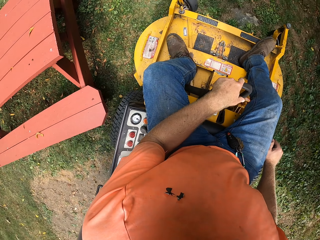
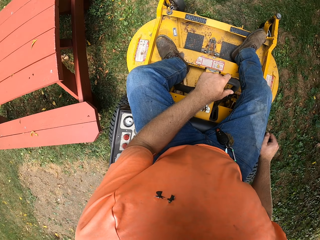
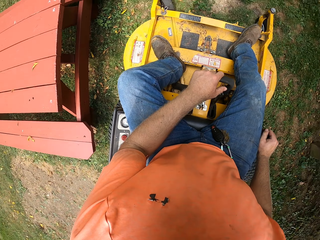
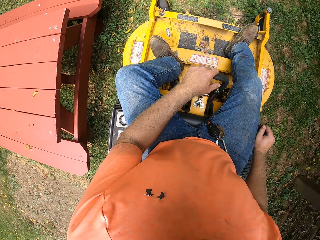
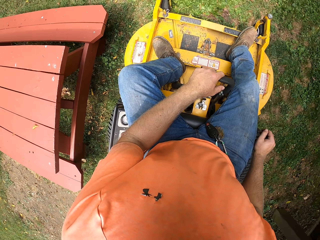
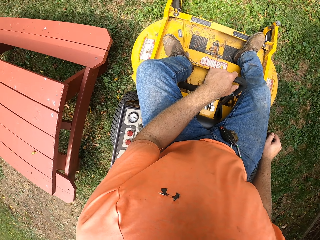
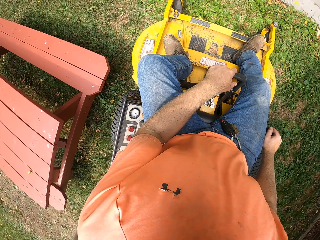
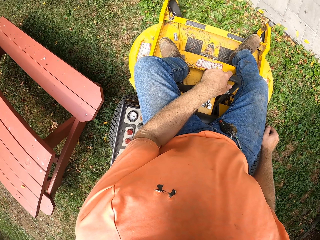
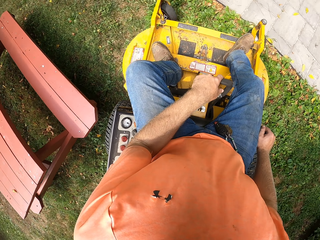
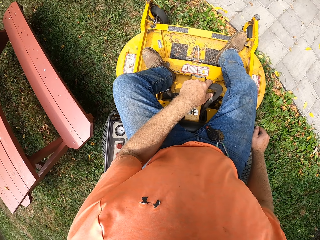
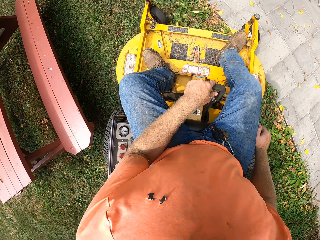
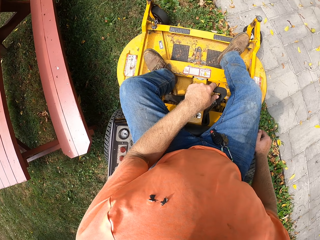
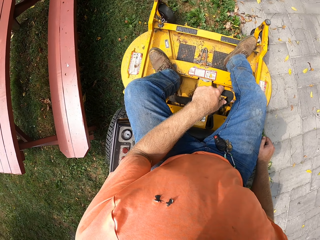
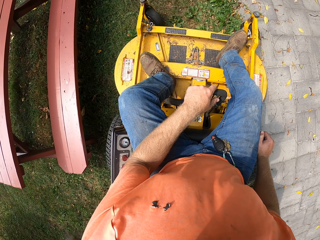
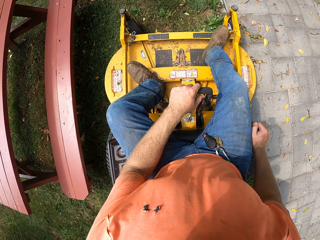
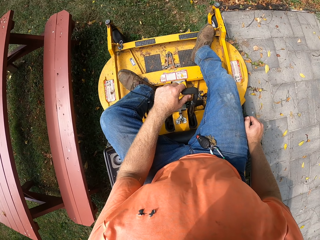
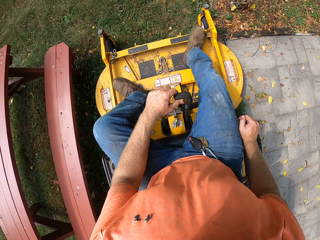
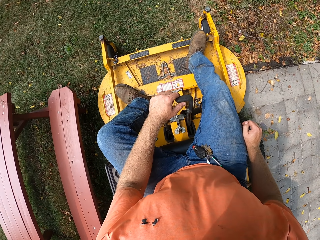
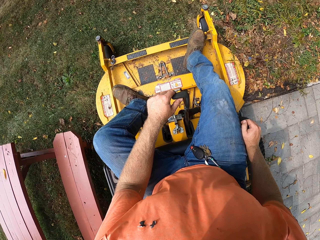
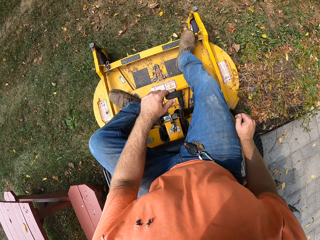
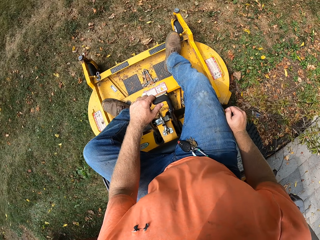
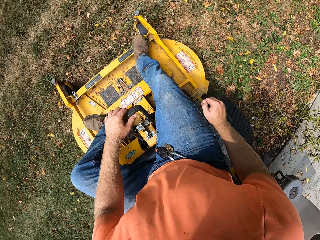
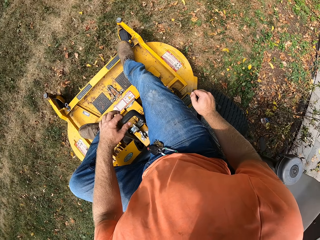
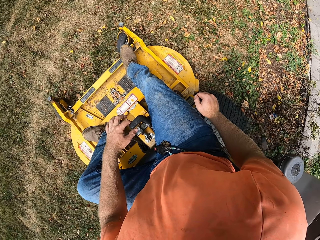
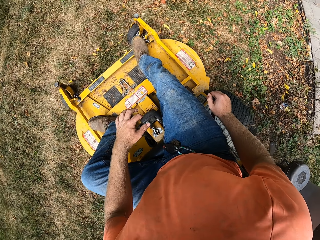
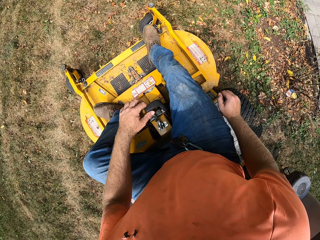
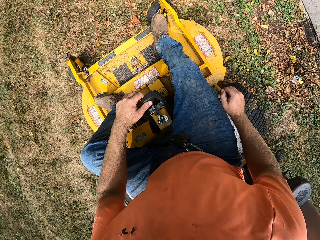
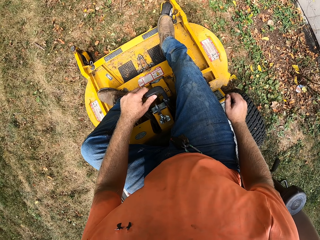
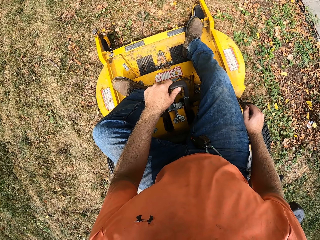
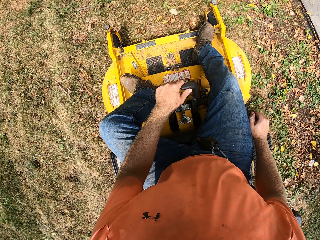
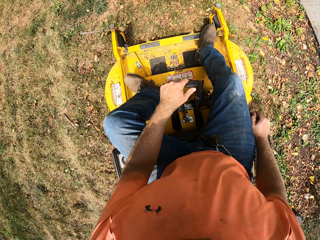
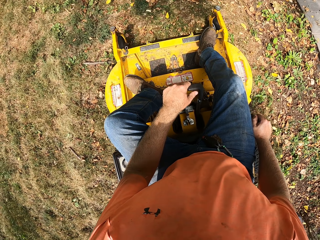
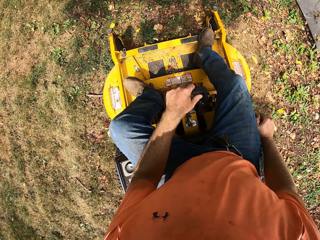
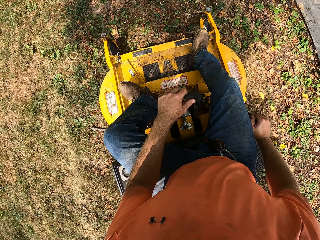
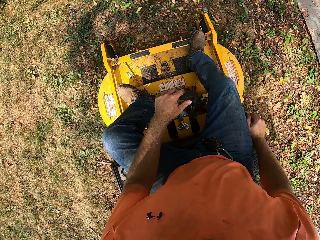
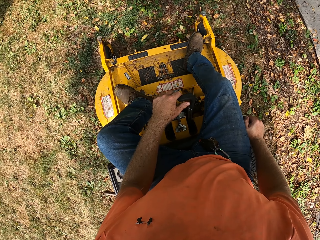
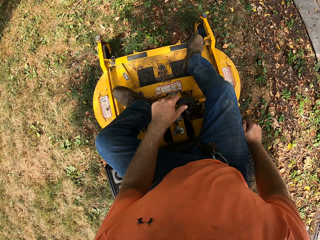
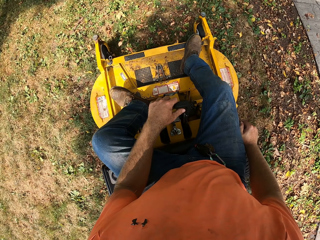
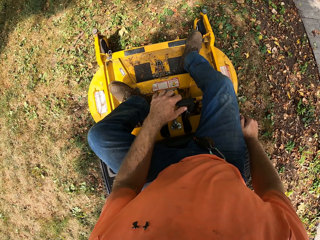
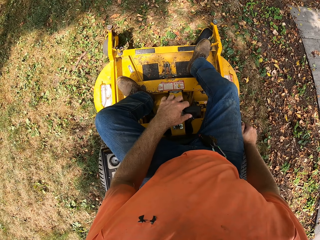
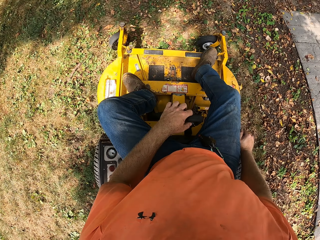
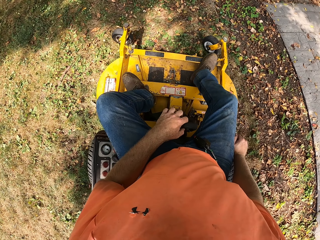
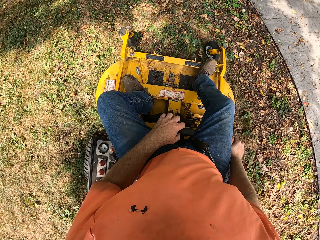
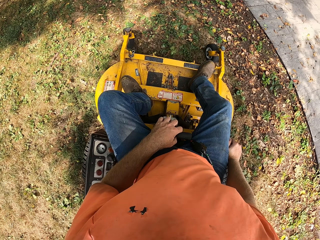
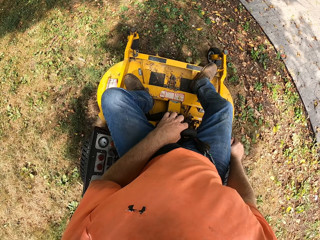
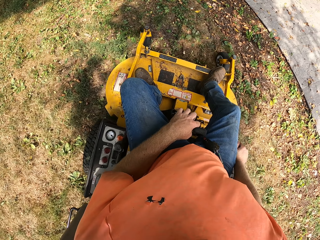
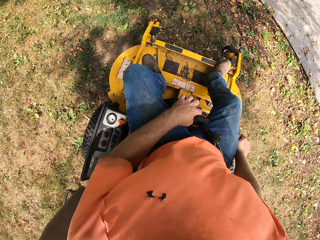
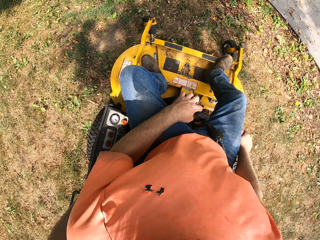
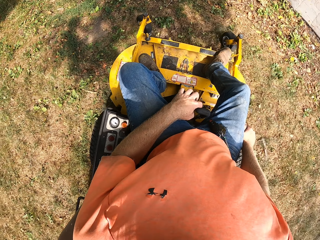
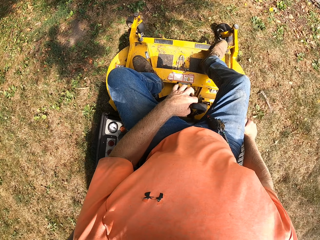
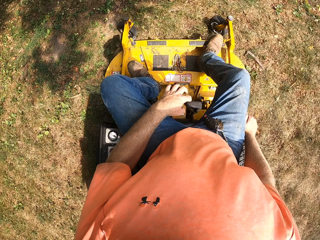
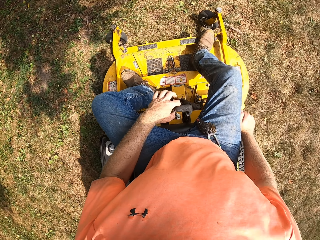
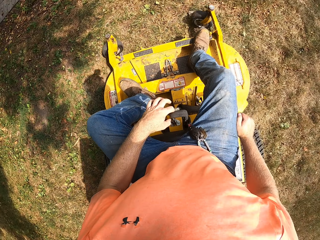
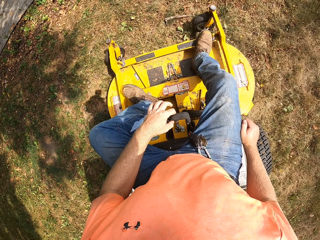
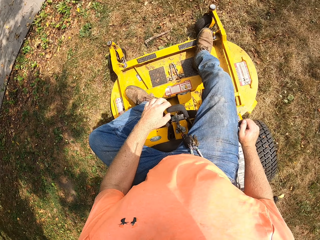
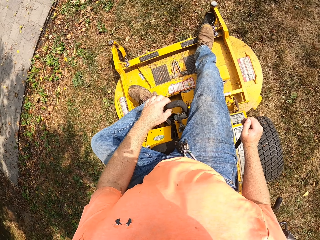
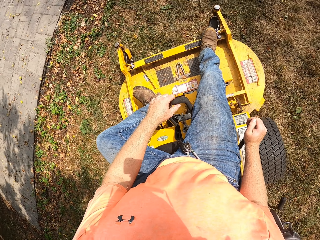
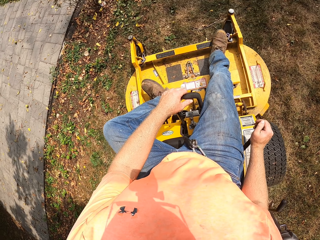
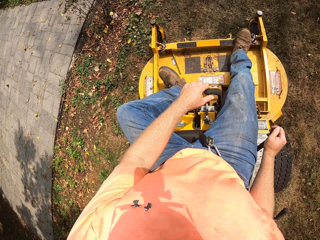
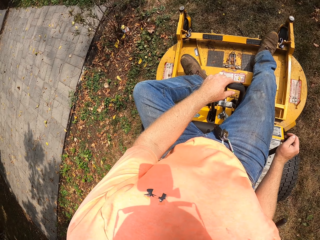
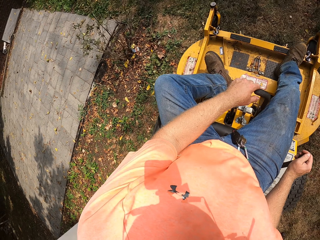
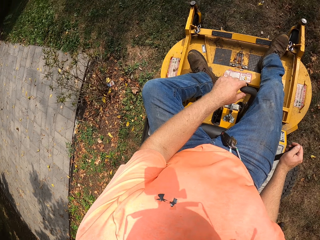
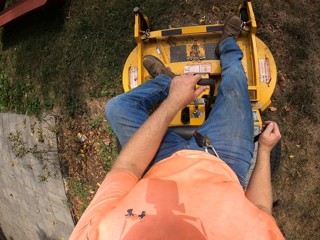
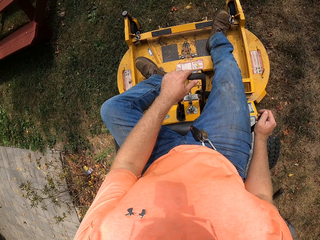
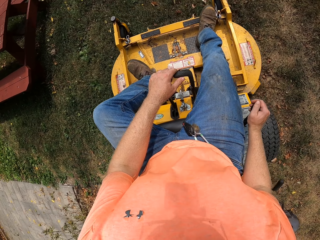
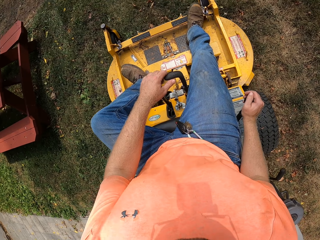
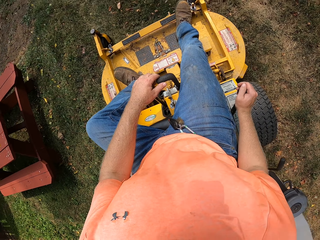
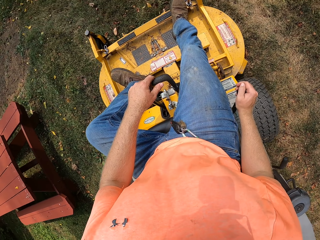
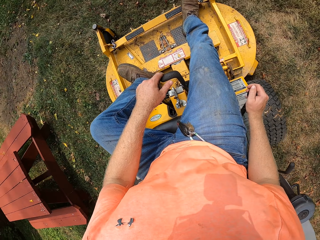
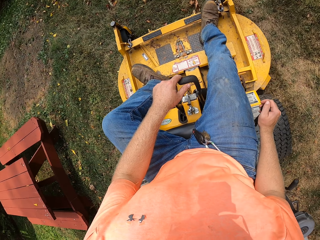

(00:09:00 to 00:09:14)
The camera wearer turns with a lawn mower. They cut grass with the lawn mower. They reverse the lawn mower.

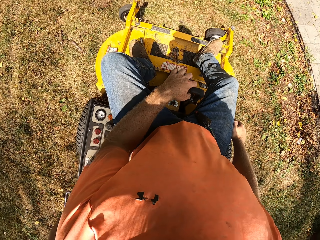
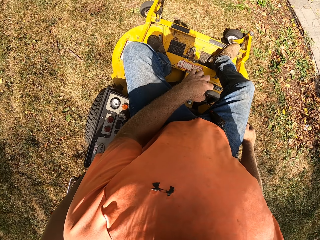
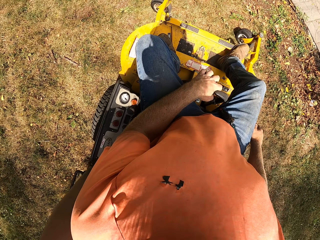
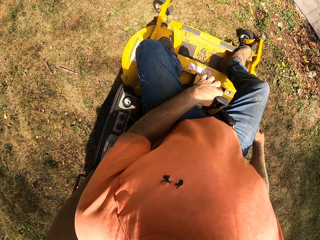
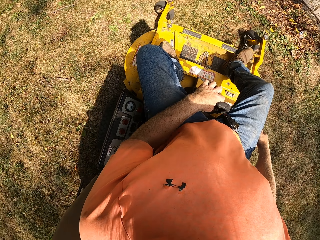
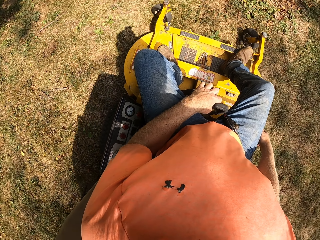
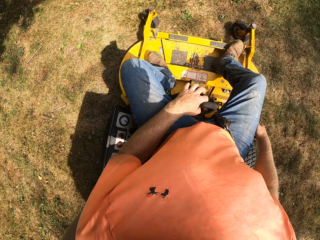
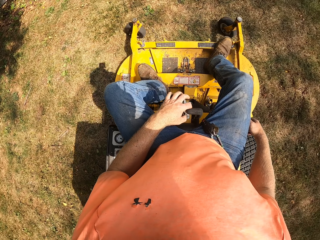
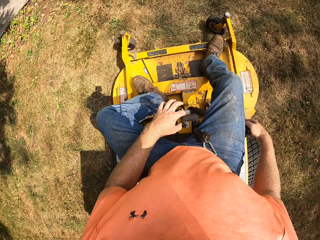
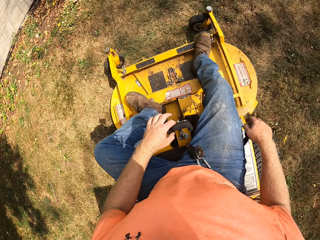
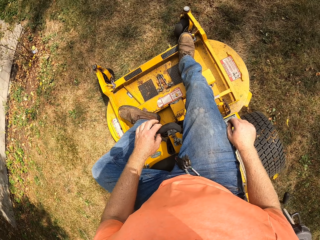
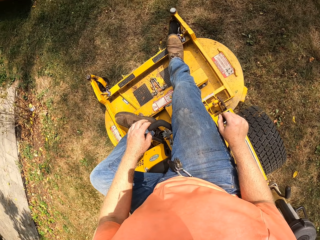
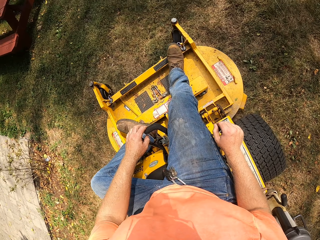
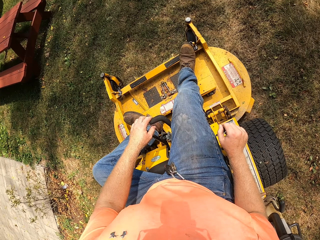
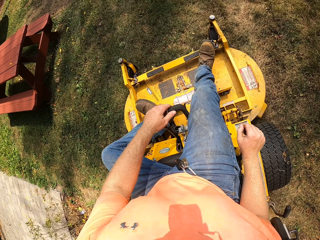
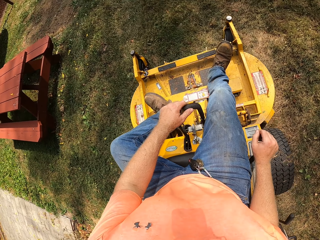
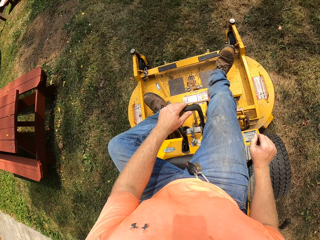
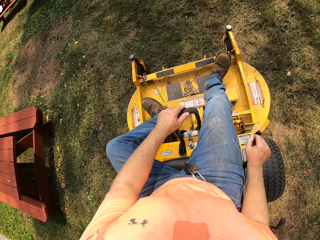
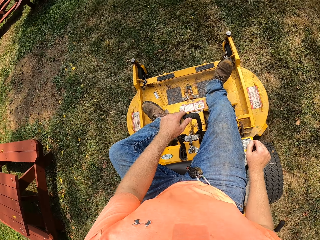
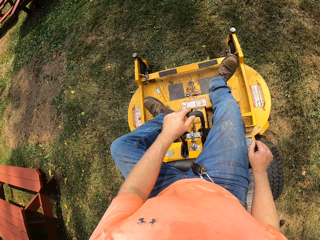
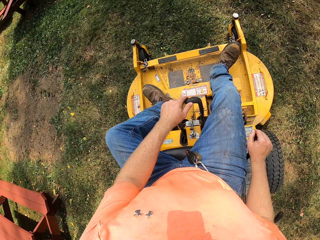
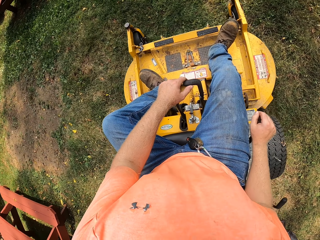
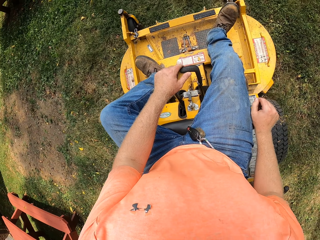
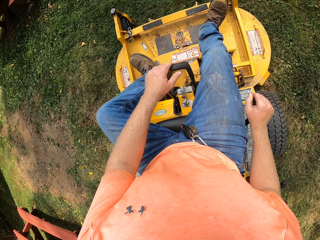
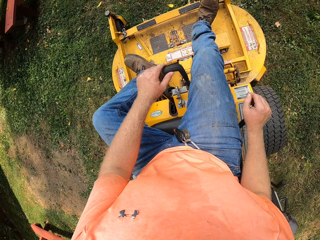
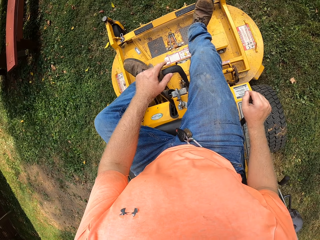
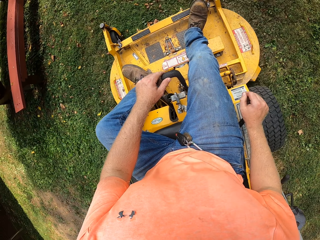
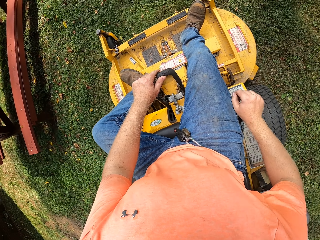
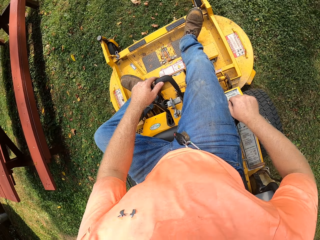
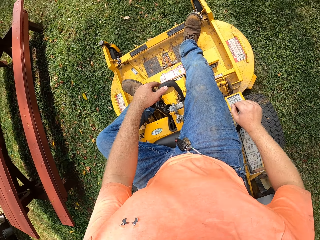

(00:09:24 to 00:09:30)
The camera wearer pulls the lever on the riding mower with his left hand.

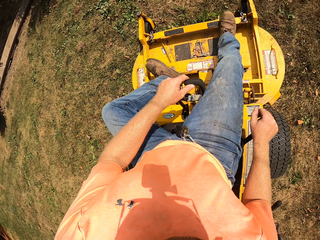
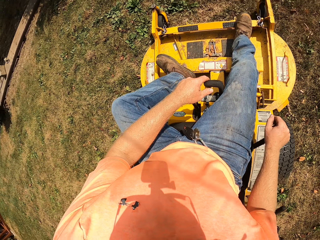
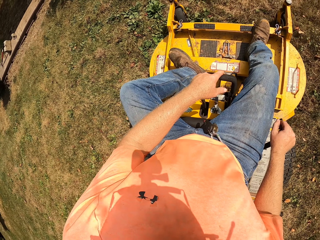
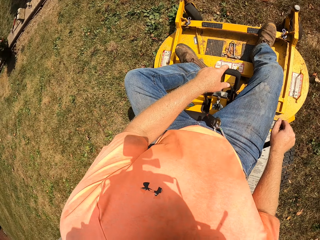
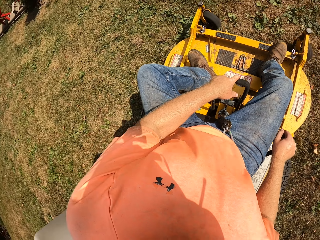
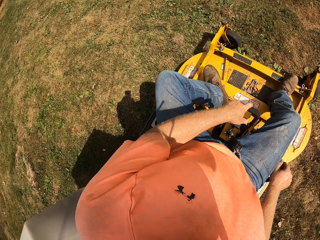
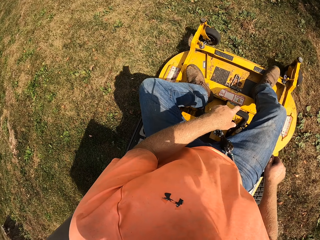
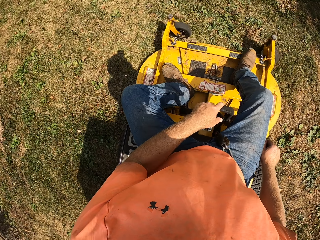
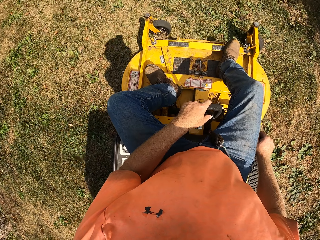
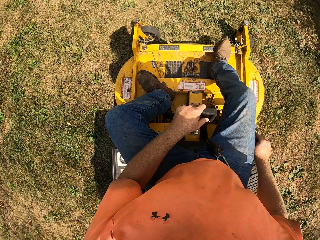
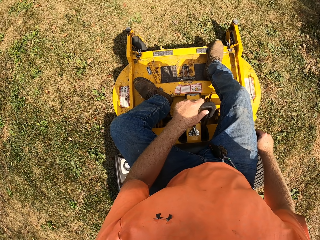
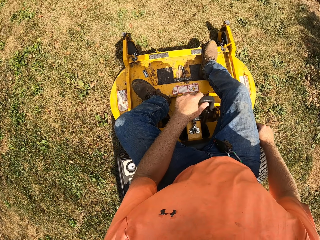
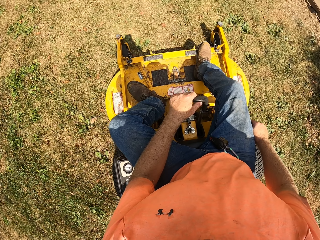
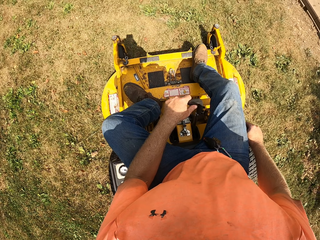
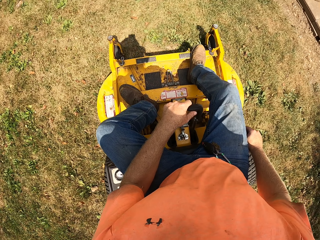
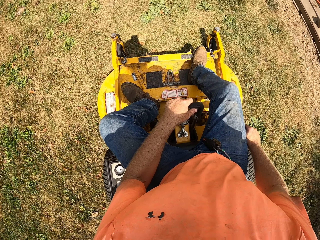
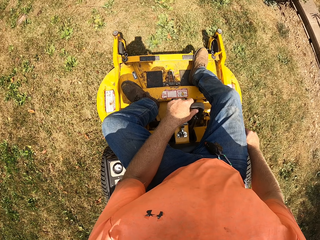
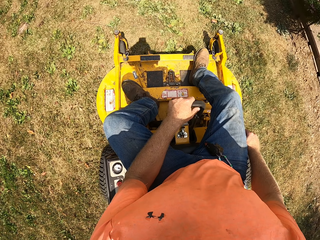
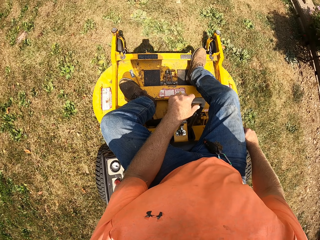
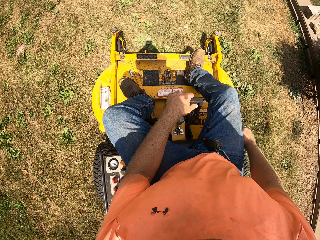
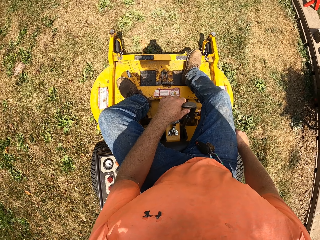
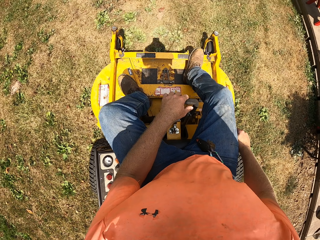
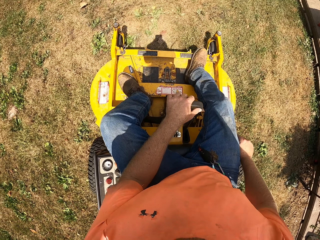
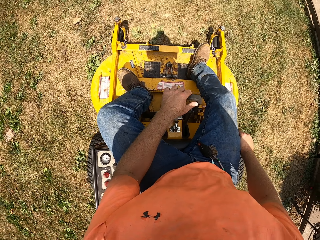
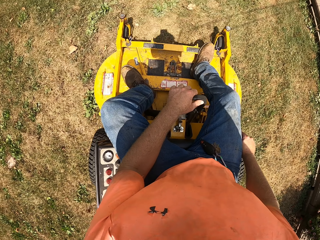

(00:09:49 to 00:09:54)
The camera wearer pulls the lever on the riding mower with his left hand.
